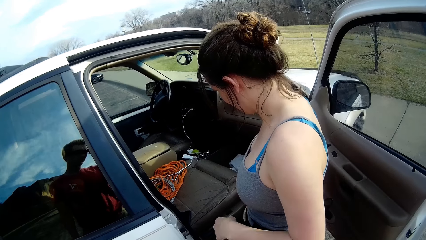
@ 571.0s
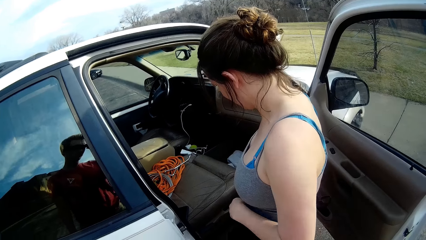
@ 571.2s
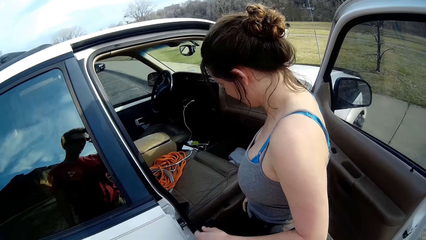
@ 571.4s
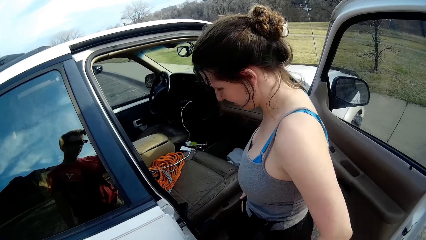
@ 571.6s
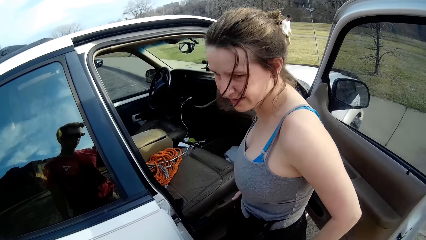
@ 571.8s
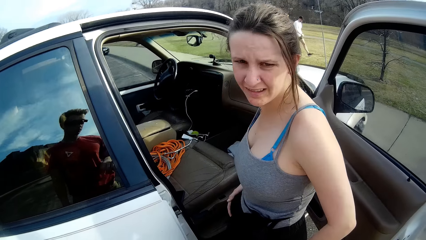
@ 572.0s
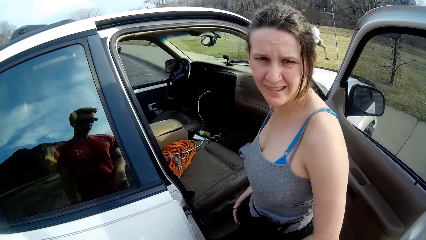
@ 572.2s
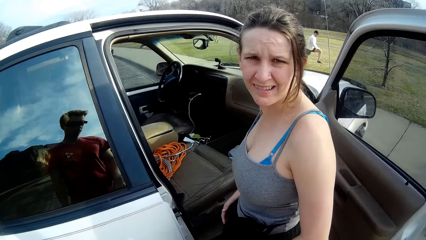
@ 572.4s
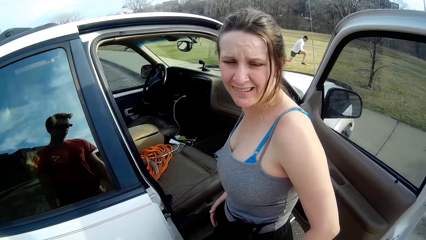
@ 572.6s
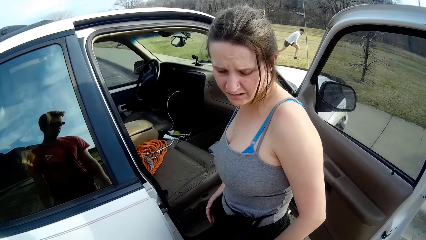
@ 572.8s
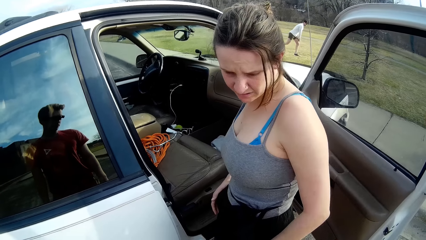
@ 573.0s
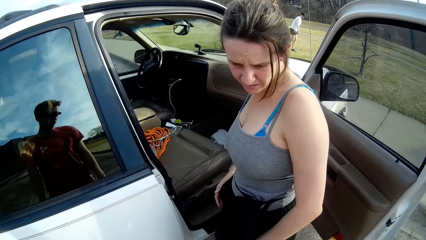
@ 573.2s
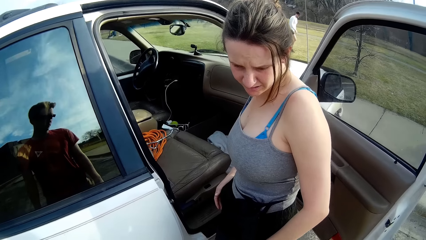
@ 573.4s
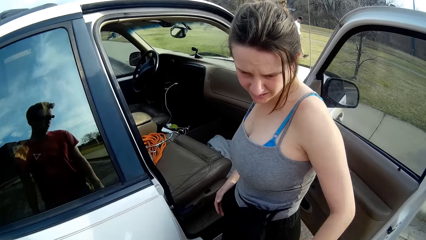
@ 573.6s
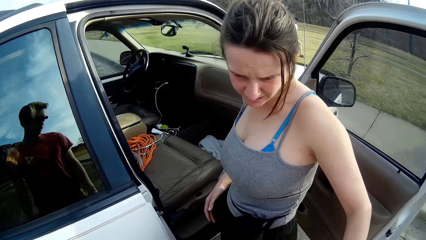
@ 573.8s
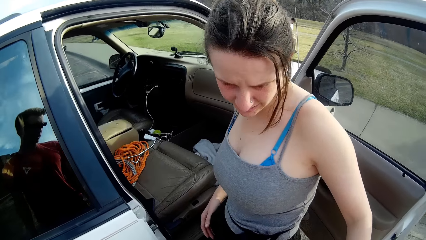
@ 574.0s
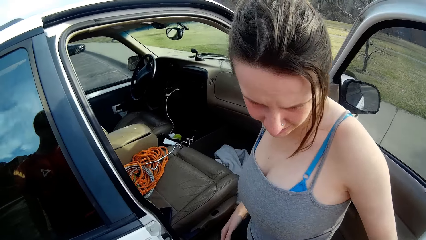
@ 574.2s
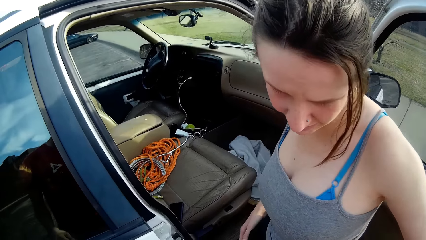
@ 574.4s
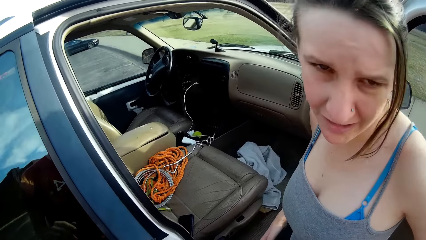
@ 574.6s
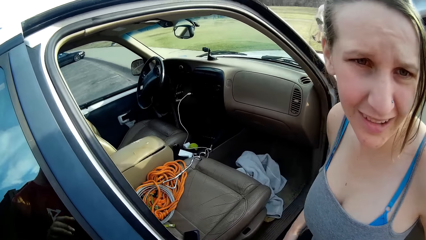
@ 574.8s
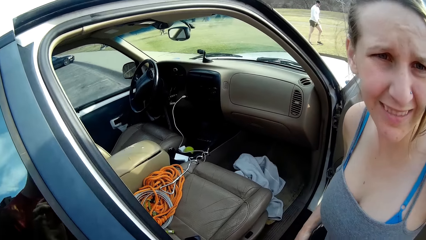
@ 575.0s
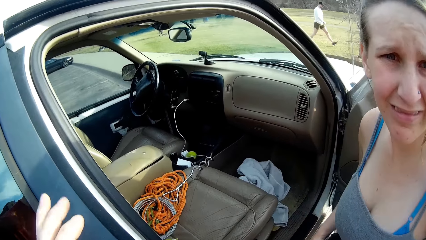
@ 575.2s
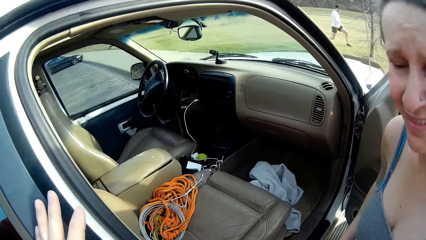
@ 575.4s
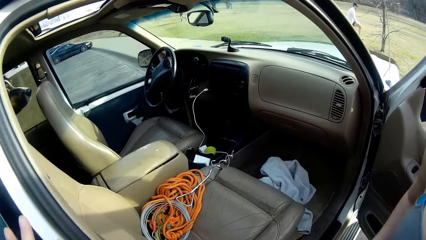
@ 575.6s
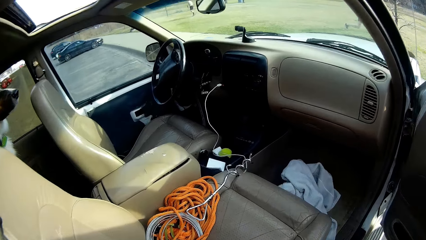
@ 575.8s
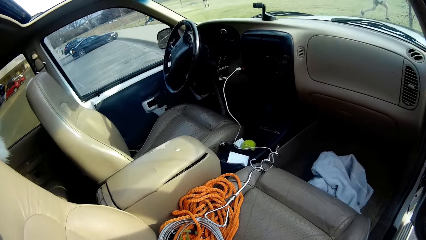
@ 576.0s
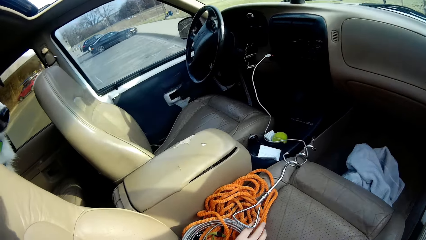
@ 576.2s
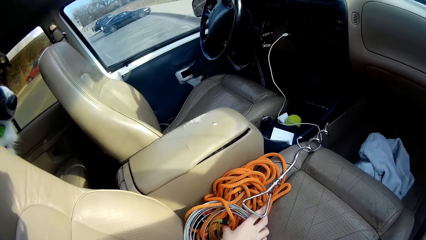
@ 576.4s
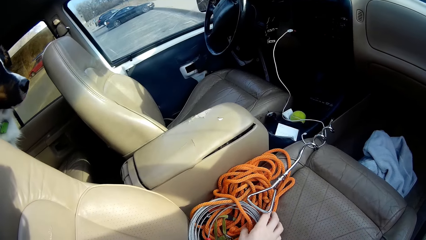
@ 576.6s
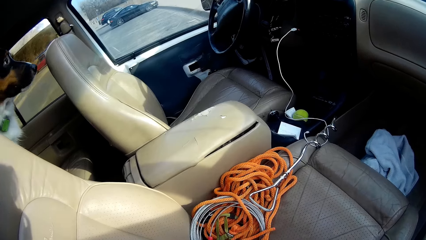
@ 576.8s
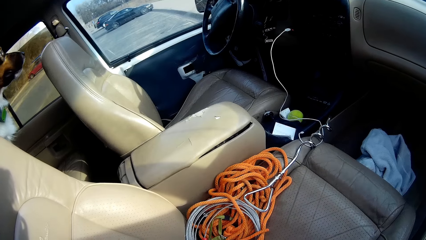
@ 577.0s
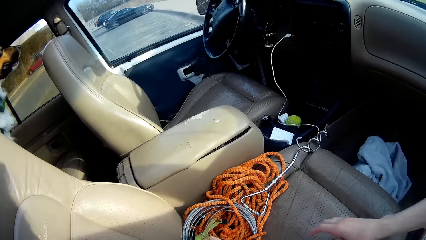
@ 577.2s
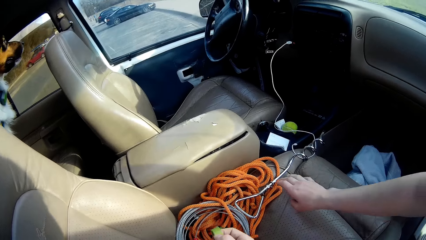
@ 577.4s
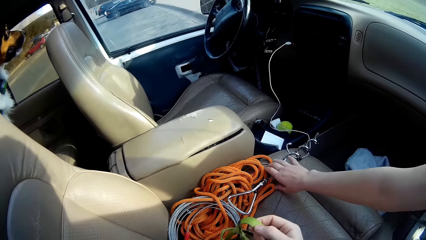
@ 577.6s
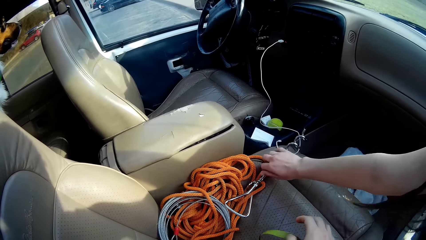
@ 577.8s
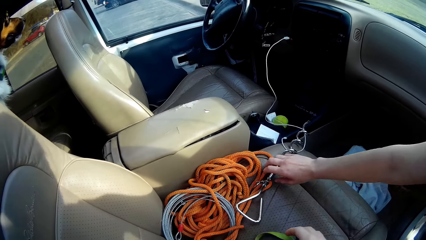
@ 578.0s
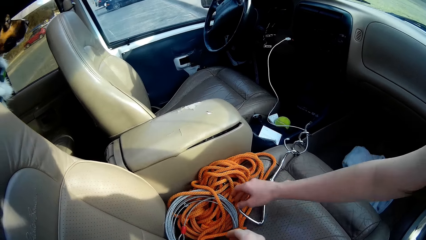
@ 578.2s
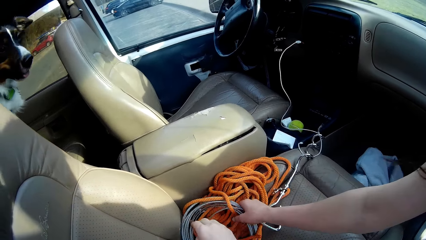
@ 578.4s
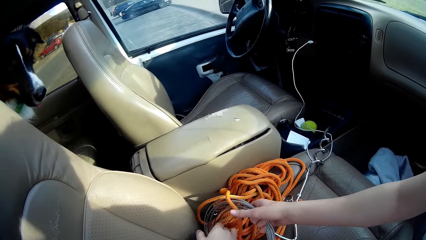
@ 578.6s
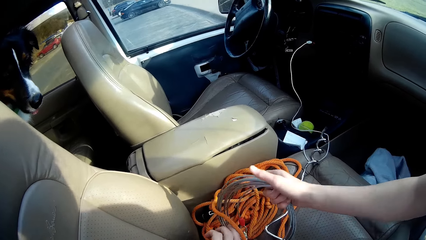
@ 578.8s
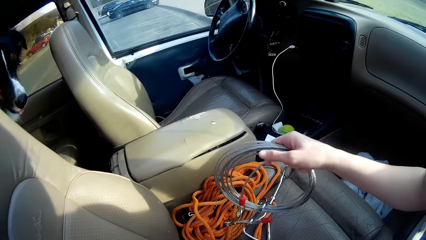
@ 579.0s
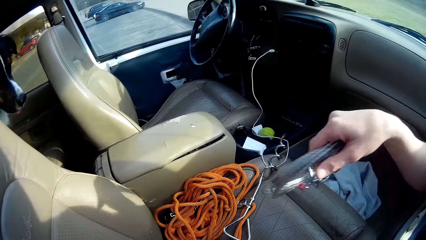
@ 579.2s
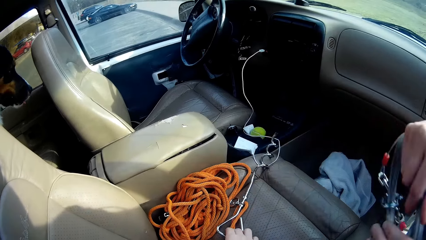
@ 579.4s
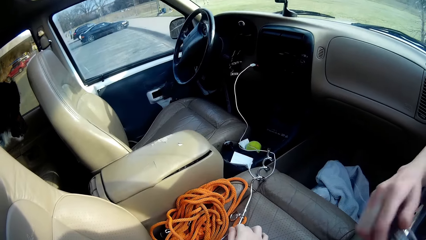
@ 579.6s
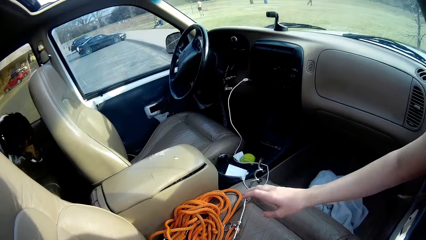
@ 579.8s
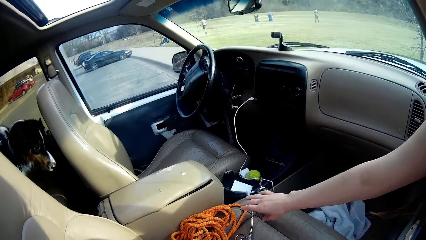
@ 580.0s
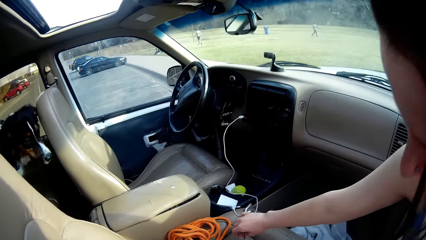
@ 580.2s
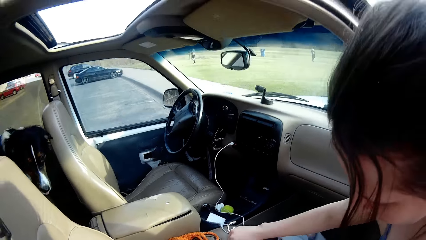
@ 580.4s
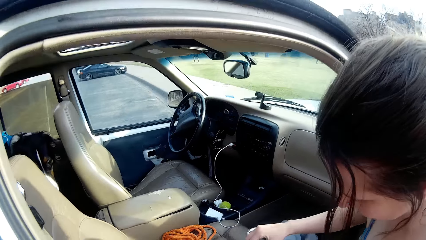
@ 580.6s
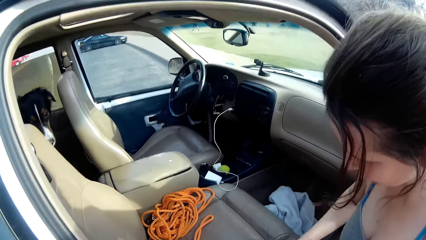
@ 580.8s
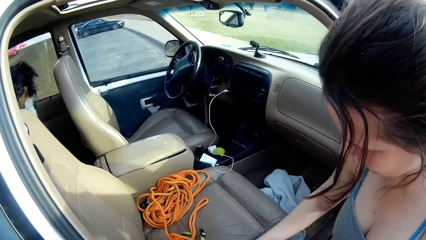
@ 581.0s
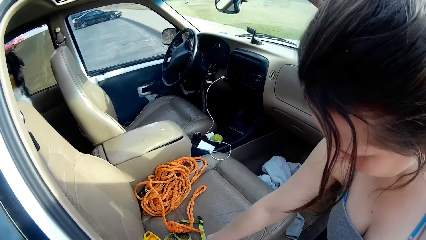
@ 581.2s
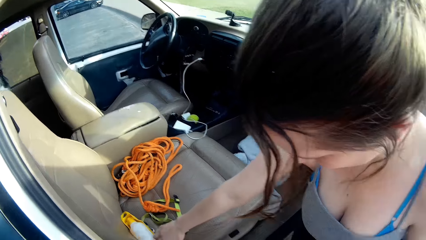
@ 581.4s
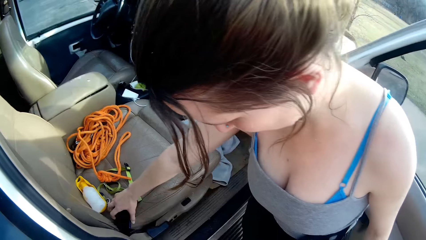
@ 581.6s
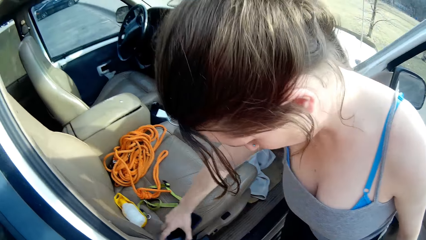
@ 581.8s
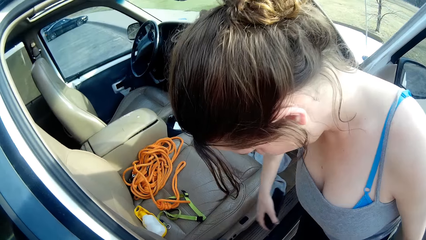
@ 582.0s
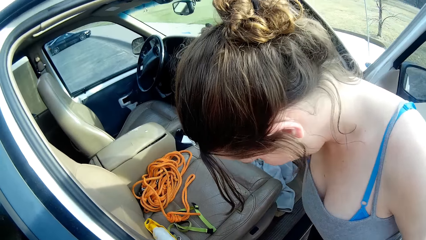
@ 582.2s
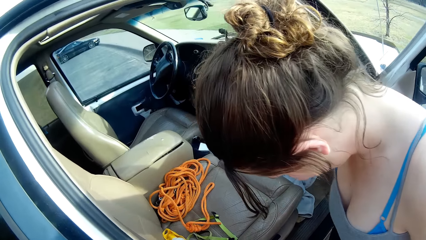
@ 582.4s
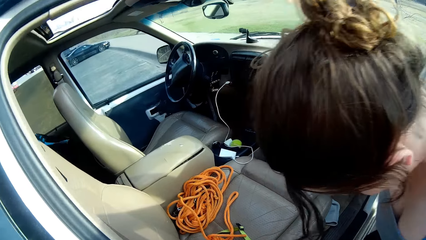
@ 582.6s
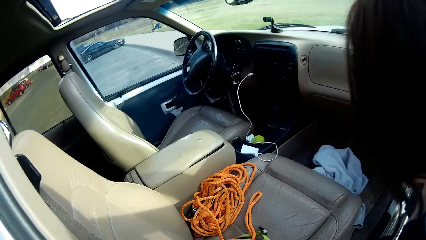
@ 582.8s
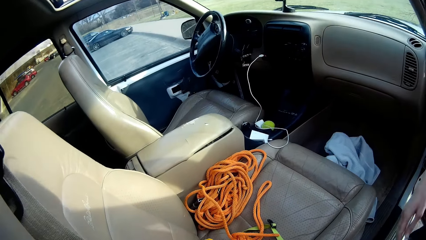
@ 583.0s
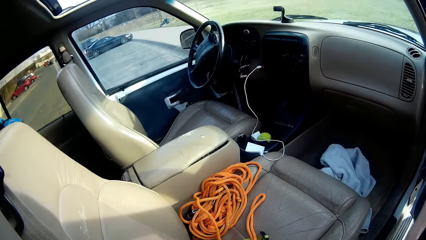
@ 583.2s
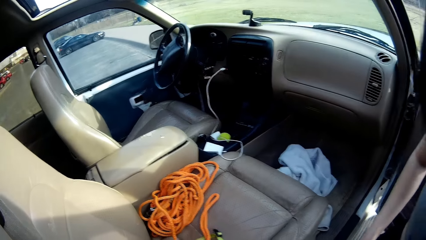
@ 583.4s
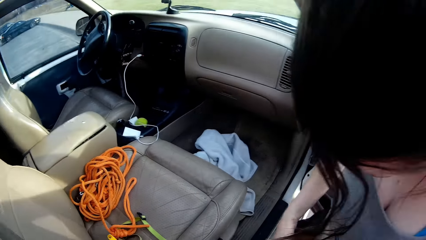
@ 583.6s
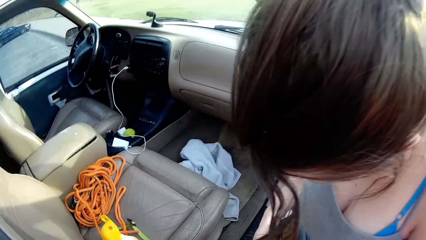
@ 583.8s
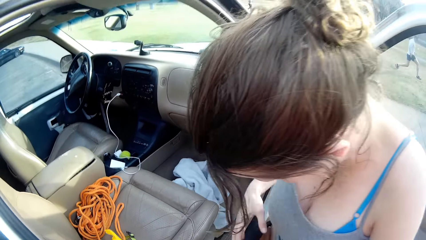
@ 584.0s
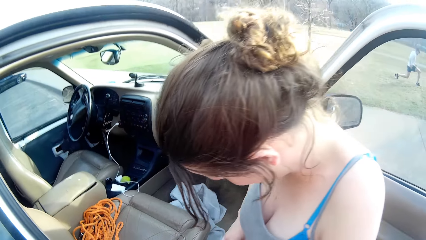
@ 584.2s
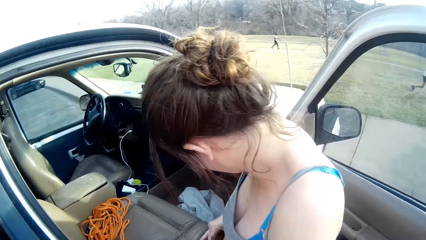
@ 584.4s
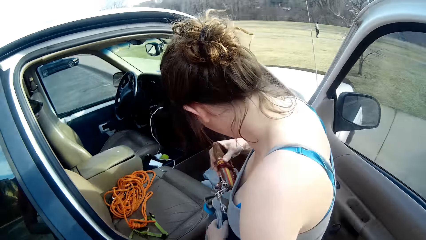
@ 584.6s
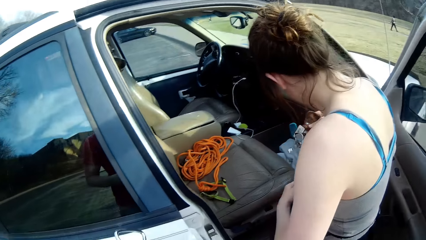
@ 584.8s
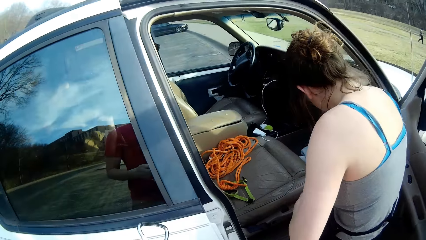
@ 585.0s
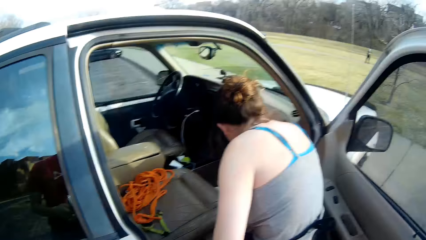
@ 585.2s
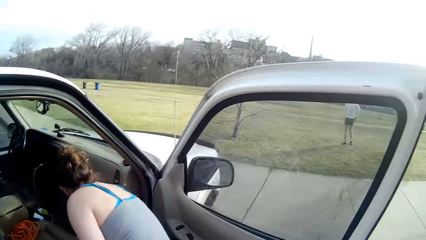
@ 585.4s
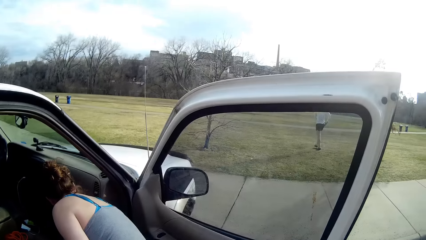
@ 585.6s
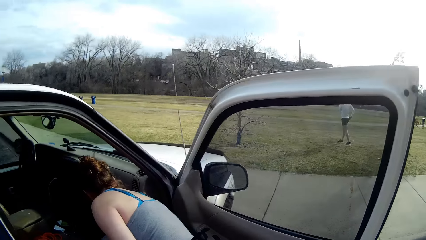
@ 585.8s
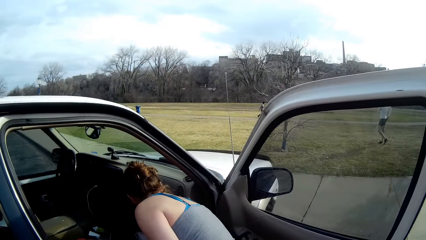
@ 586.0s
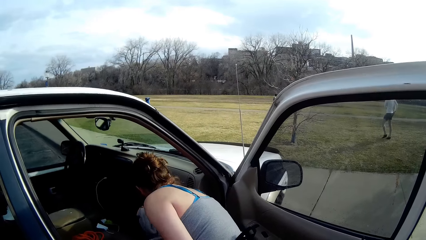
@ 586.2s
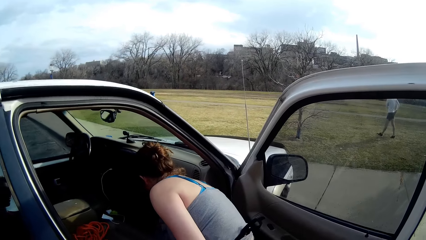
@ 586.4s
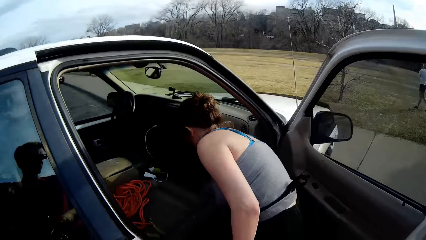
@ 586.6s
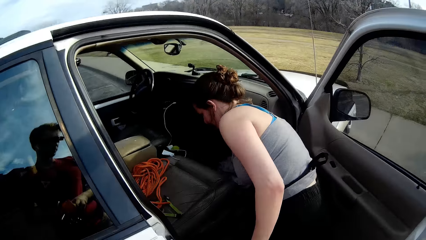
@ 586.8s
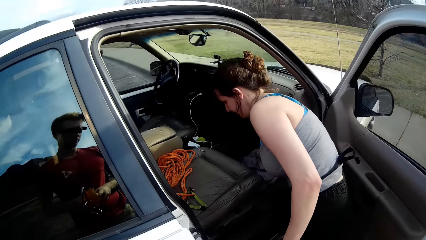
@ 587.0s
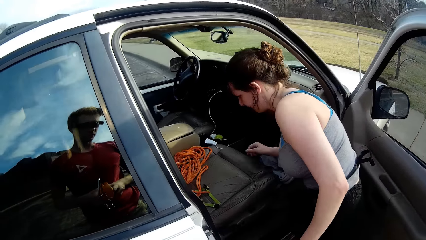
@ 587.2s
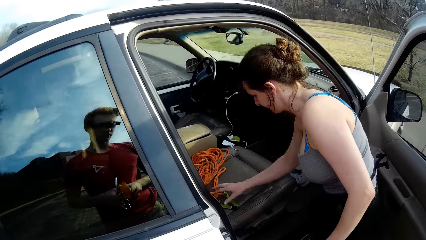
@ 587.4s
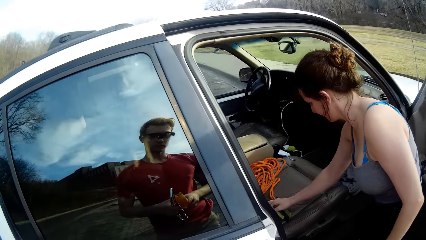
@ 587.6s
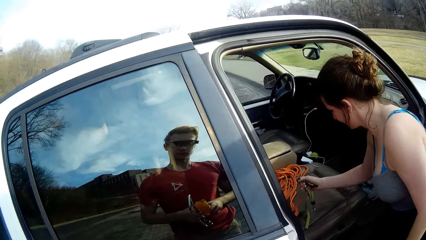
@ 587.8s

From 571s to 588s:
The lady drops the cloth in the car, looks at the camera wearer, touches her pockets and converses with the camera wearer. The camera wearer puts his left hand on the car. He touches a rope on the car seat. The lady picks up a dog leash from the car seat. The camera wearer touches the dog leash on the car seat. The lady picks up a metal from the car seat. The camera wearer picks up the metal from the car seat. The lady removes something from her waist. The camera wearer picks up something from the car seat. He looks around. The lady puts the clothes well in the car.
